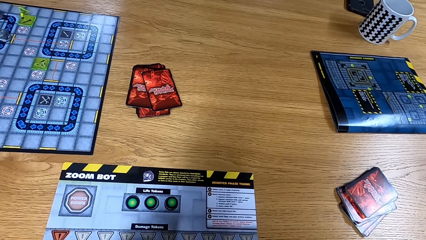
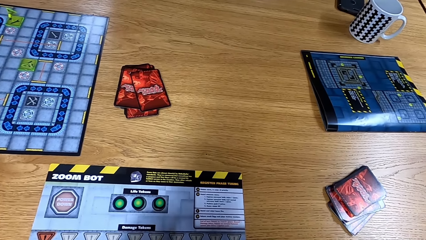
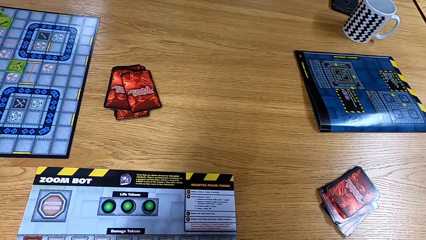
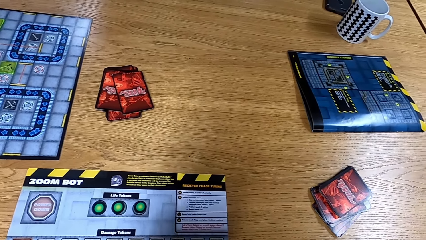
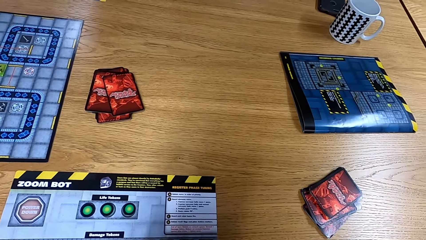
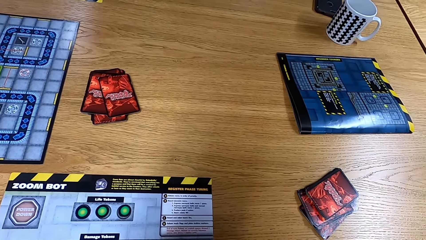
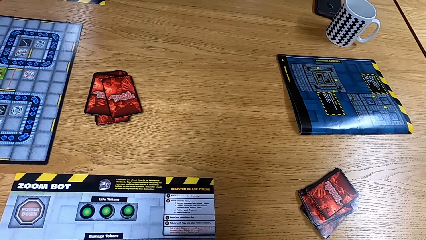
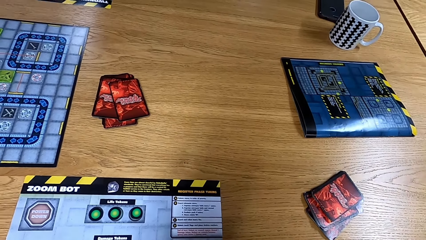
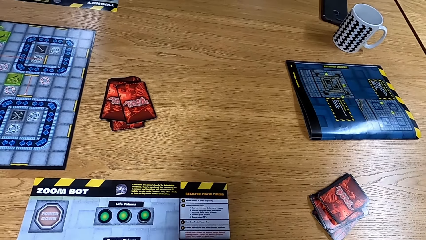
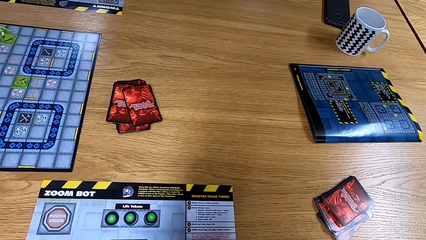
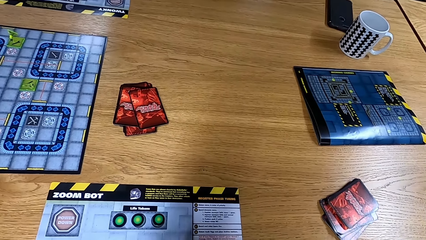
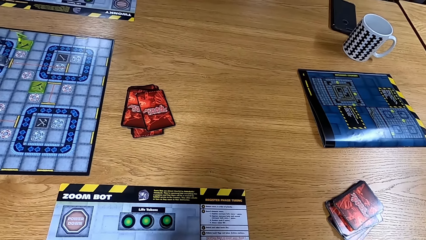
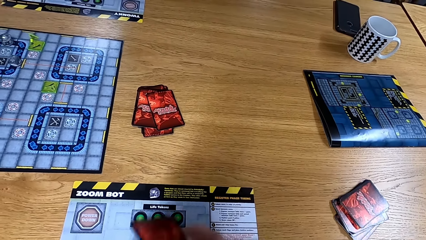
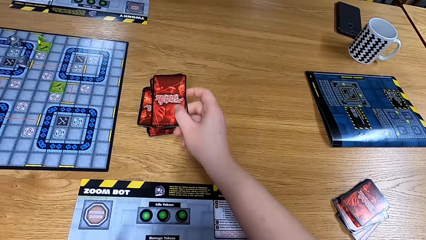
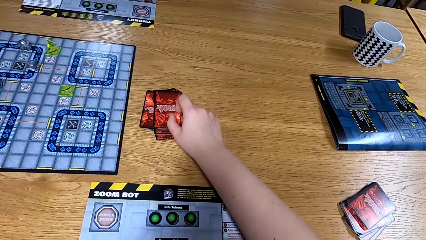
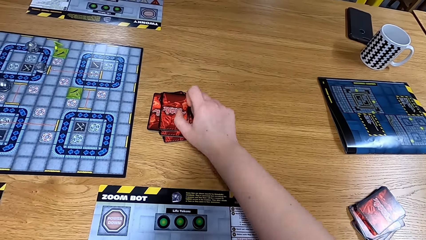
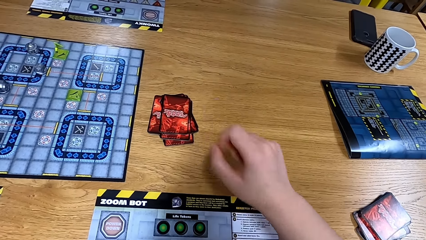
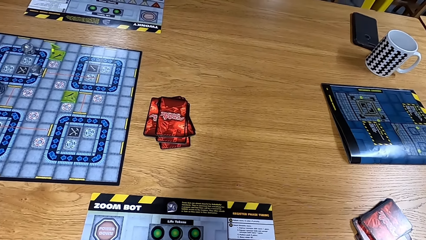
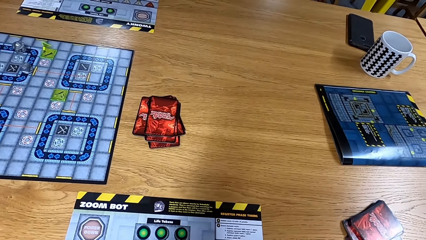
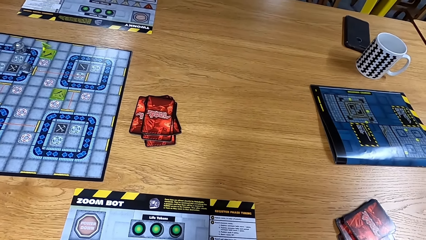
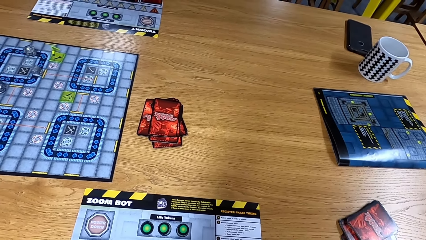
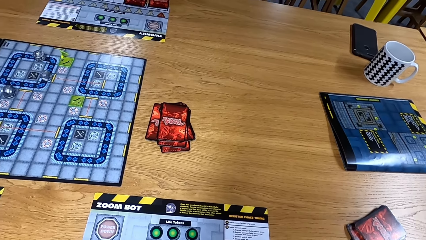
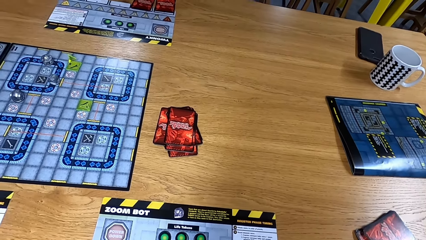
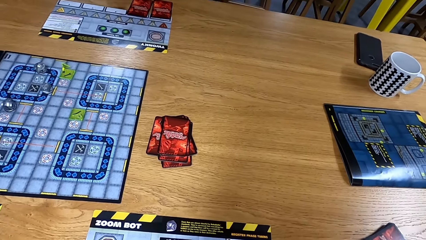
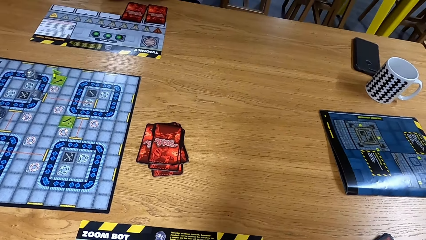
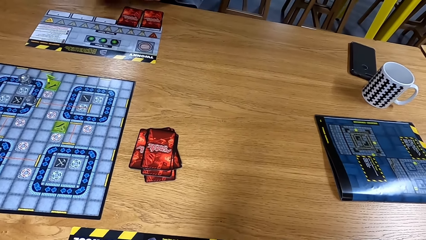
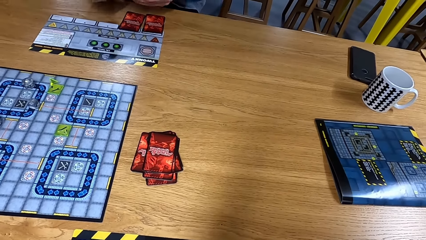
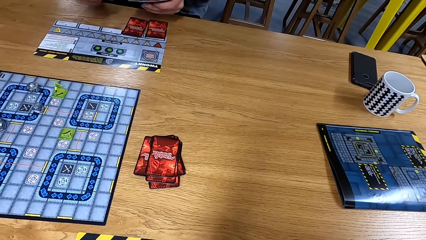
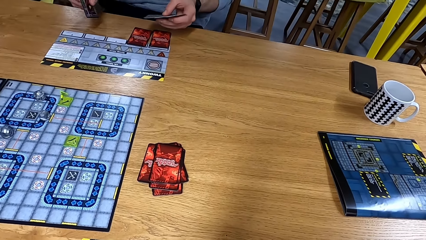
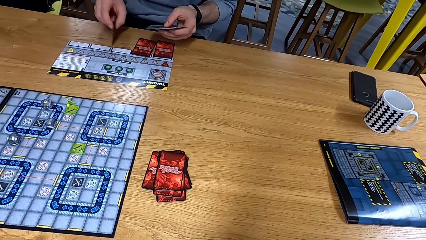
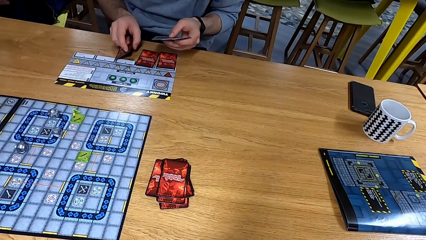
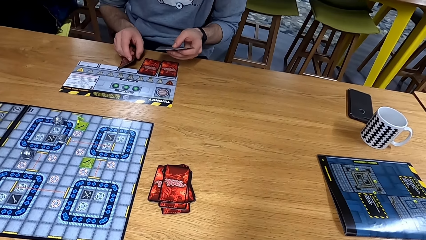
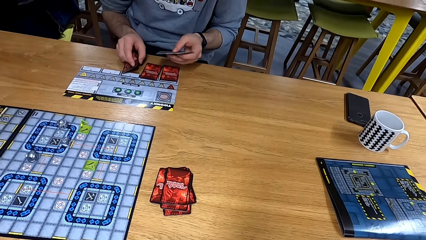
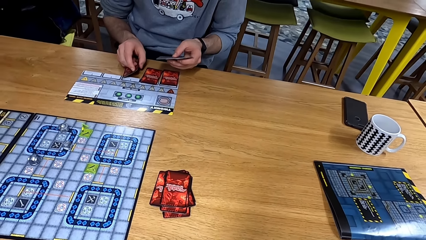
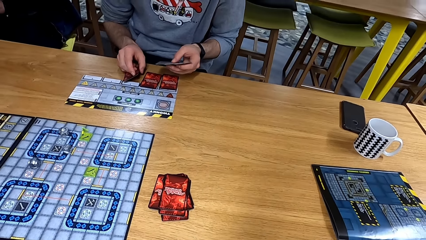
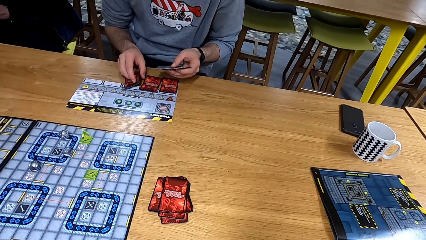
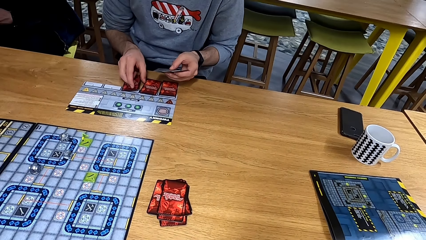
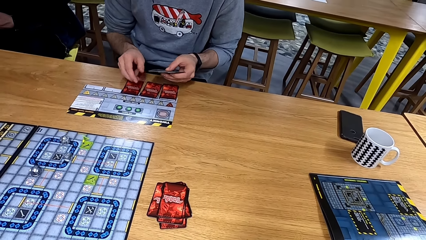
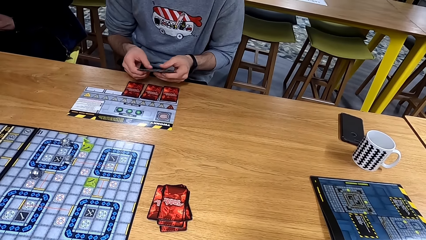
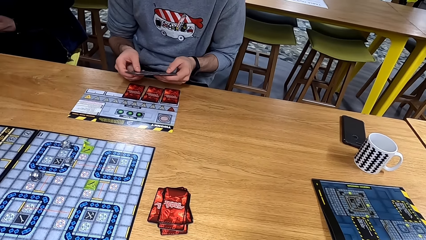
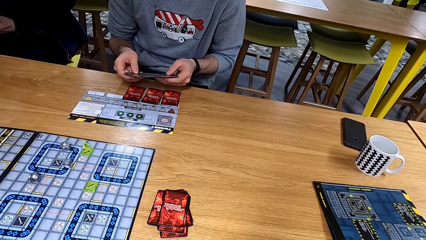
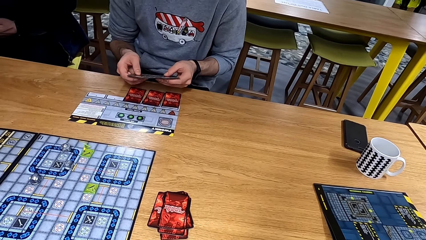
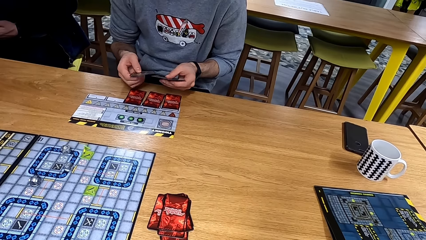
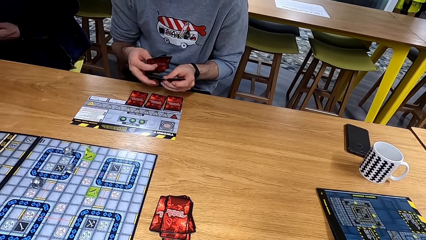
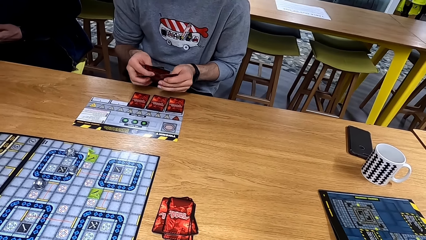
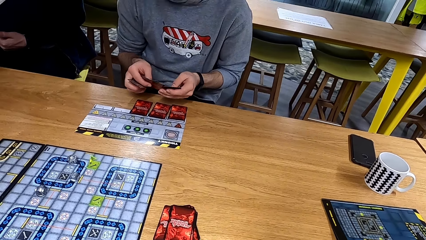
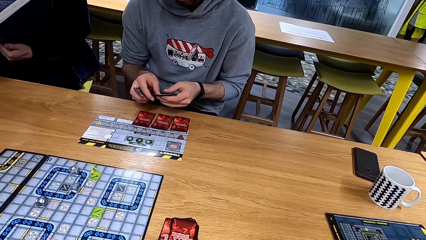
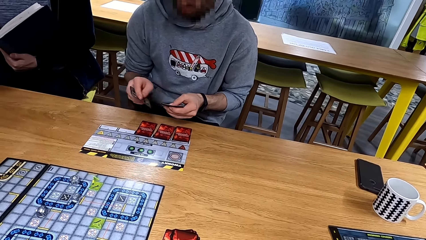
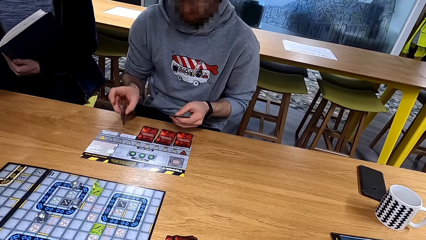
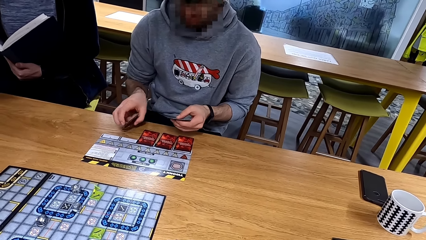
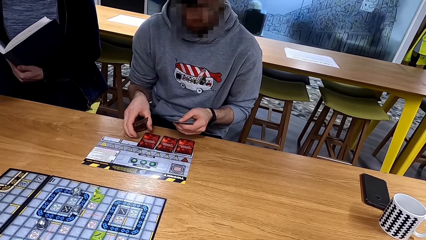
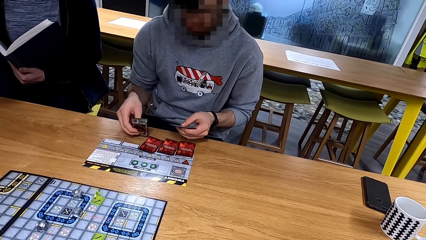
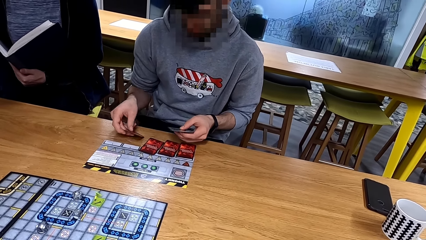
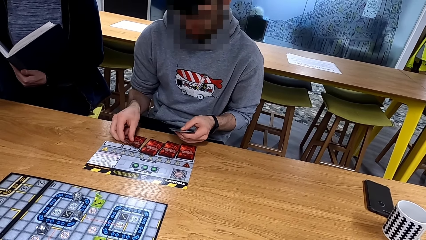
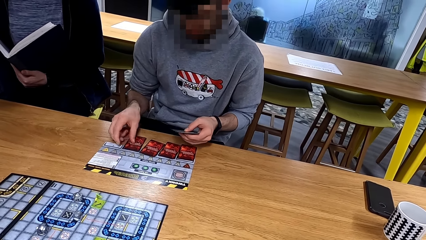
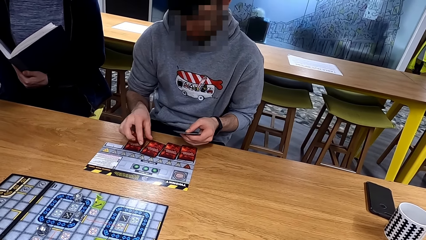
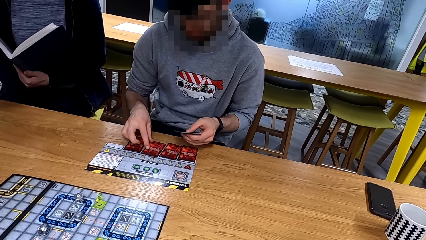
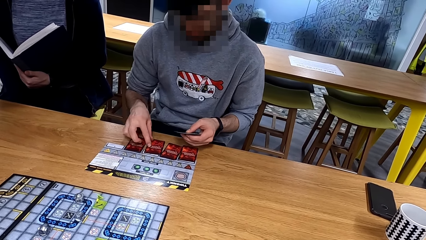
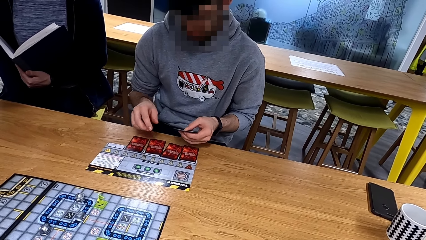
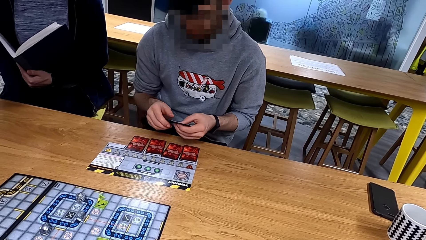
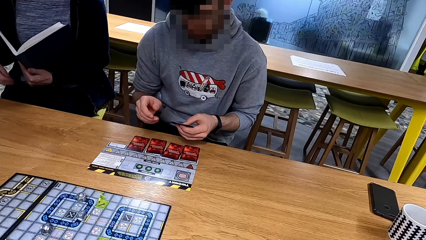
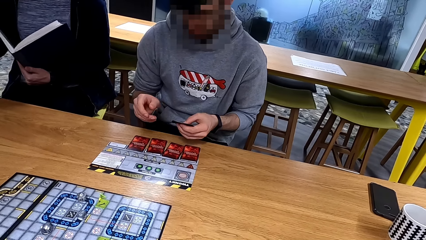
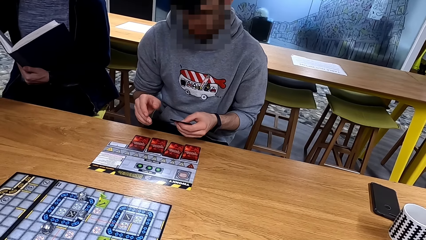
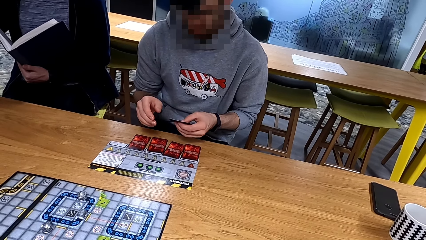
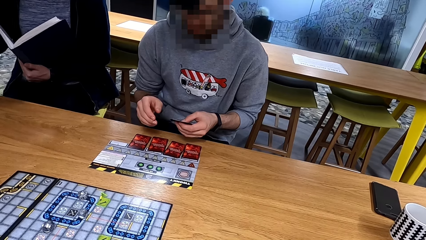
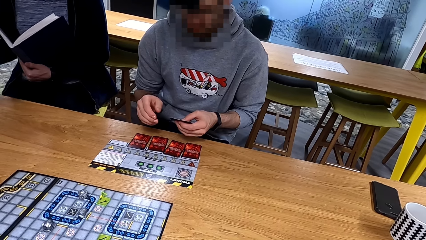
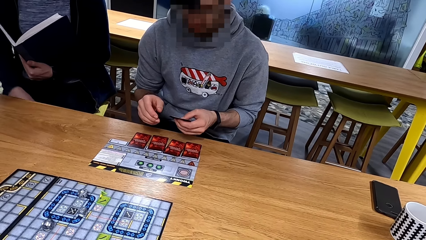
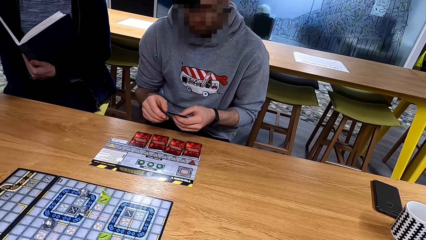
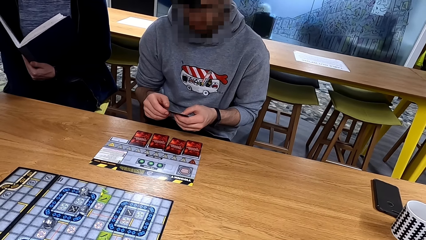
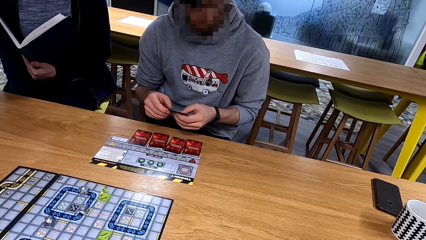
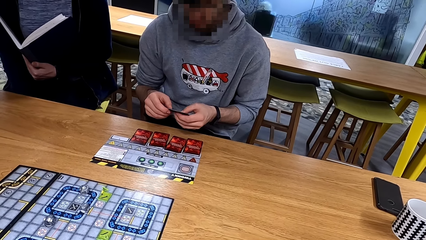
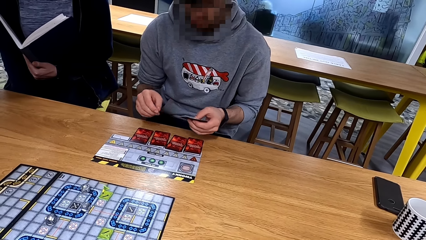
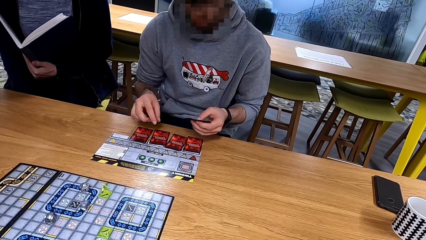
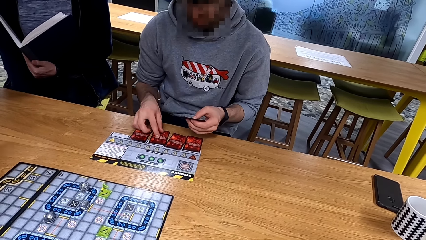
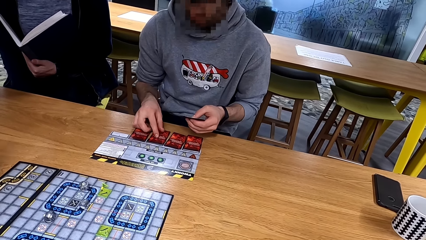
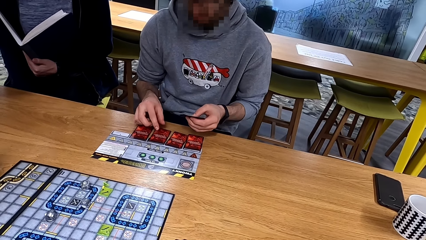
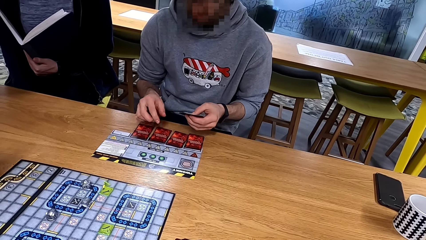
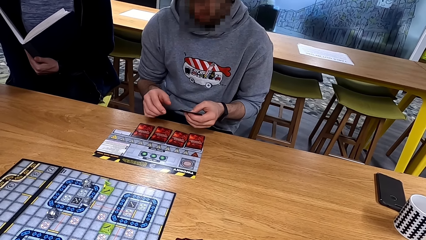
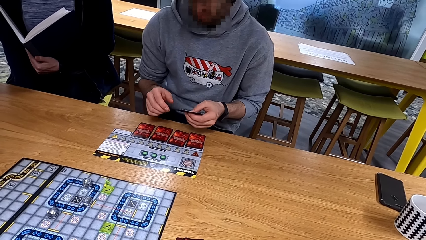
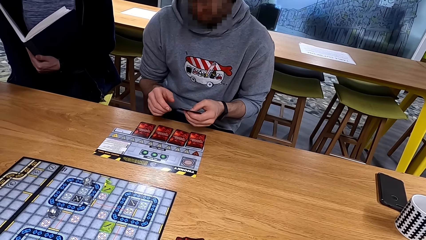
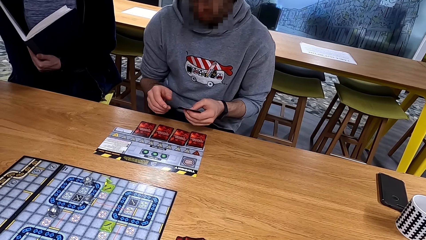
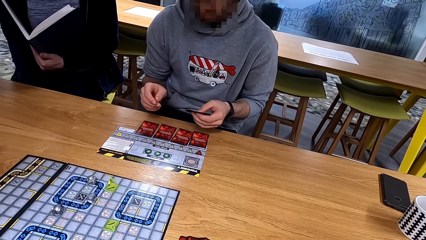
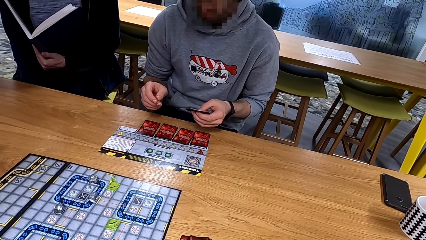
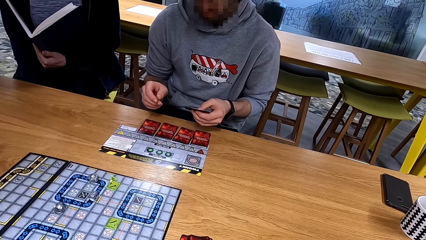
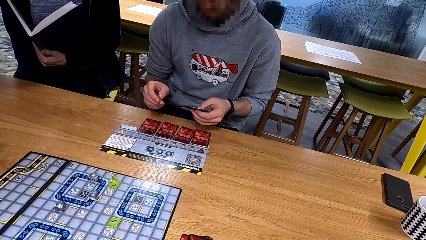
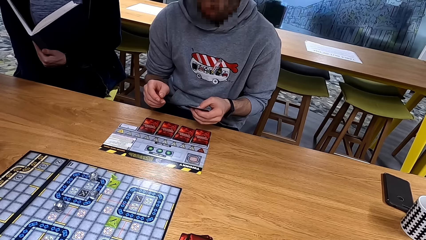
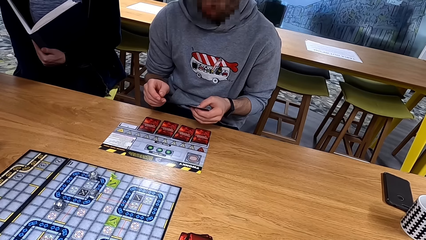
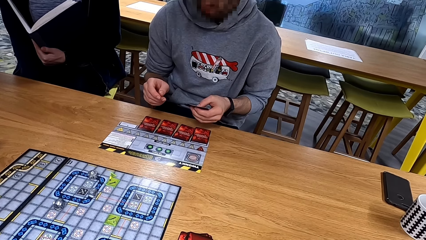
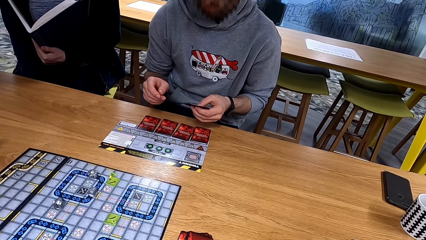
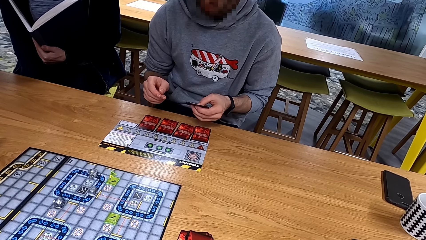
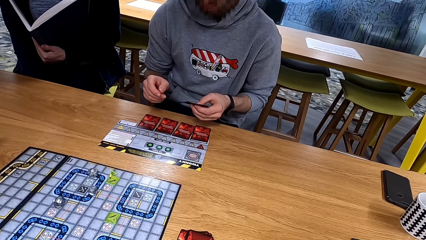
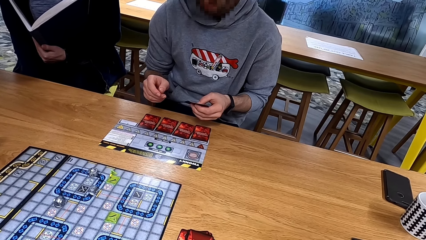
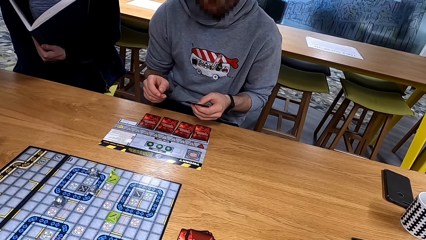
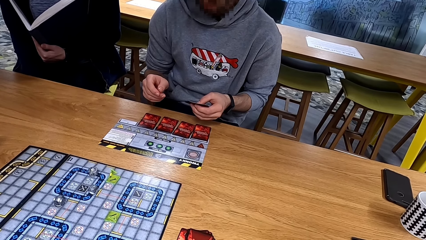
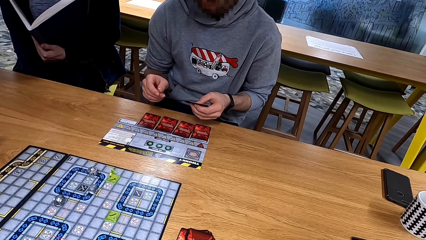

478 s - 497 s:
The camera wearer puts the cards on the table. A man puts a card down and arranges the cards. Another person reads a book.
